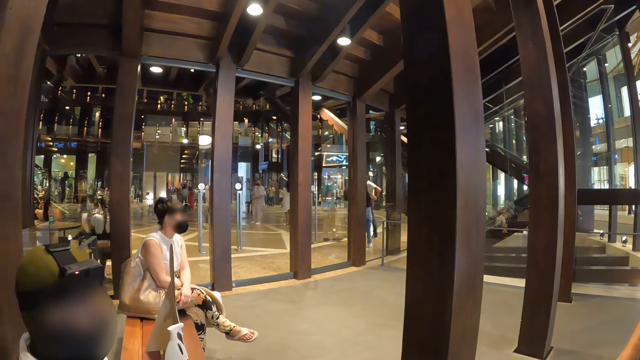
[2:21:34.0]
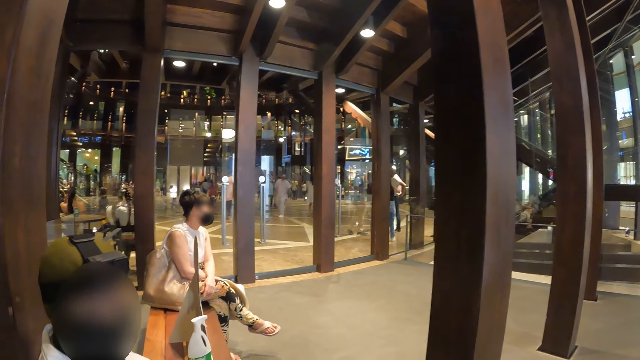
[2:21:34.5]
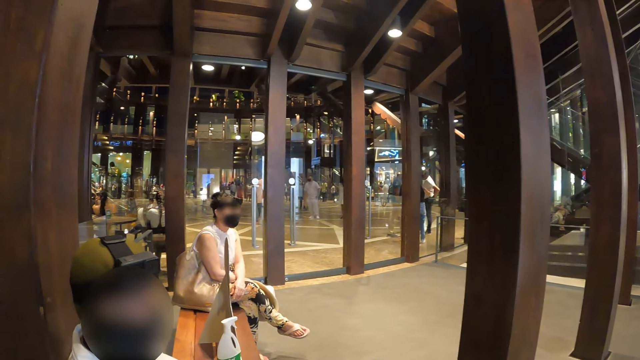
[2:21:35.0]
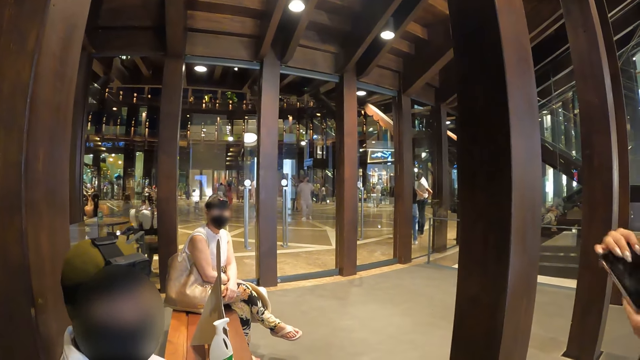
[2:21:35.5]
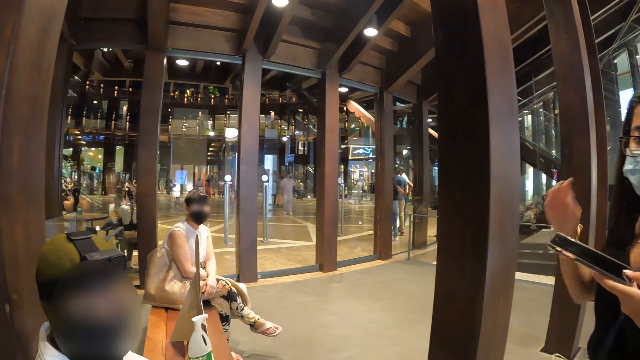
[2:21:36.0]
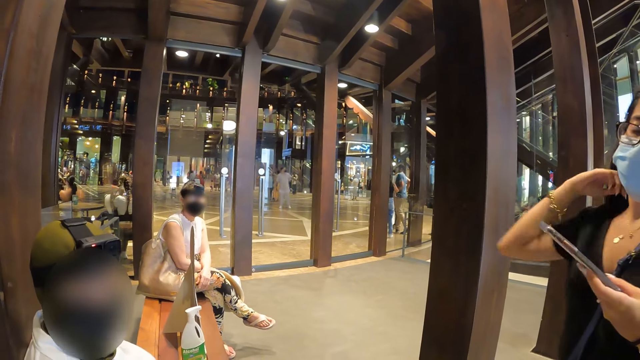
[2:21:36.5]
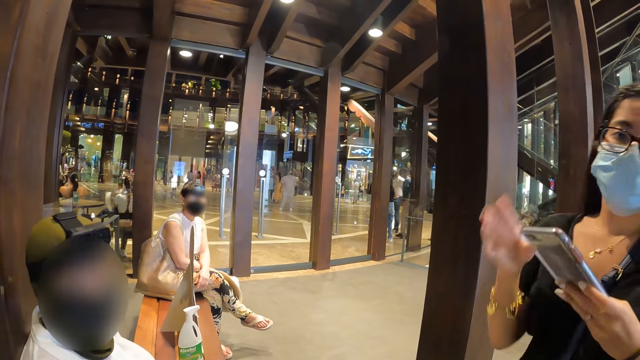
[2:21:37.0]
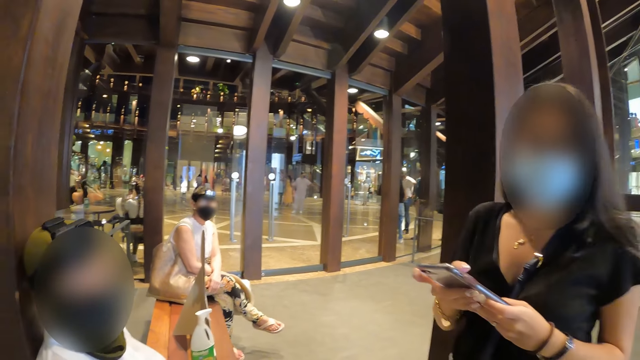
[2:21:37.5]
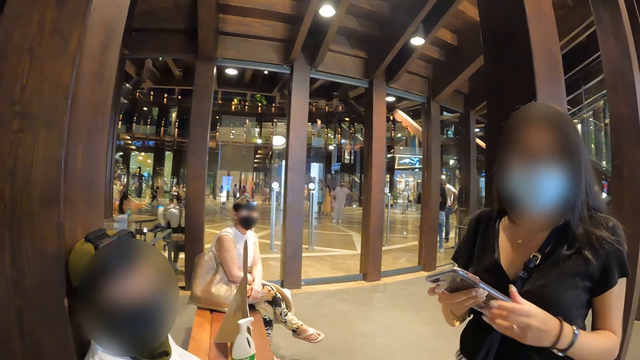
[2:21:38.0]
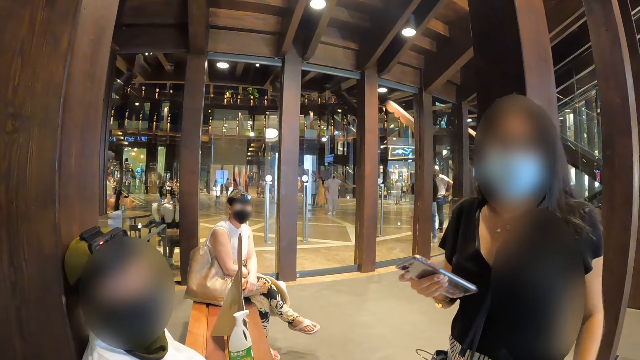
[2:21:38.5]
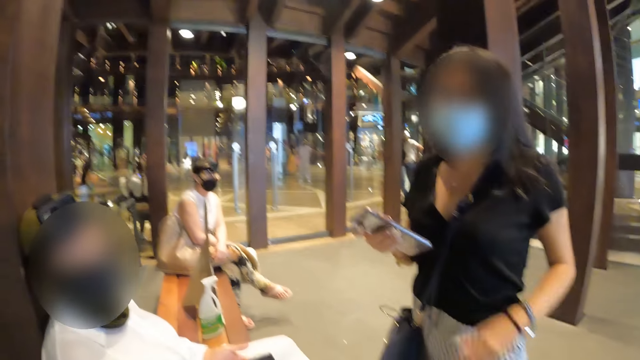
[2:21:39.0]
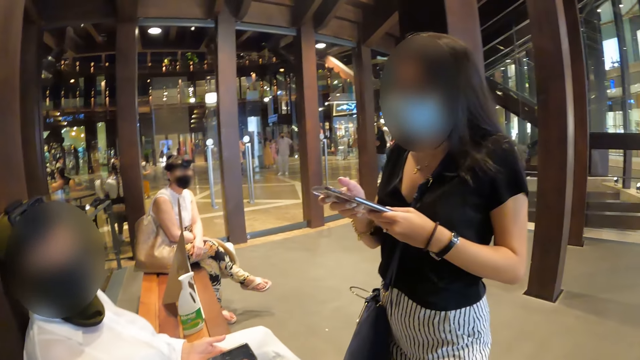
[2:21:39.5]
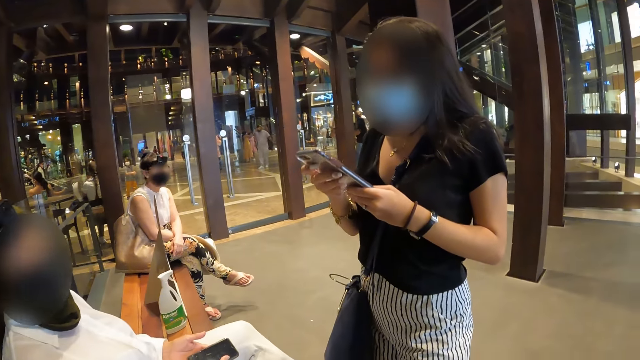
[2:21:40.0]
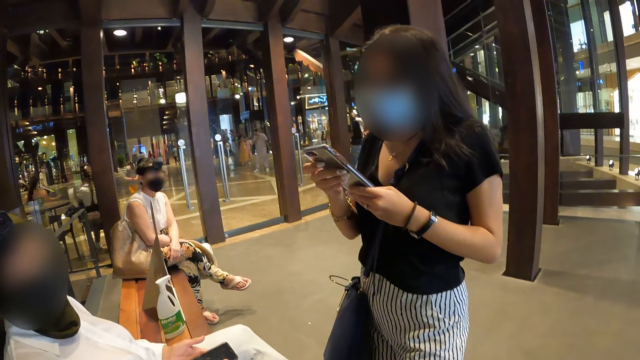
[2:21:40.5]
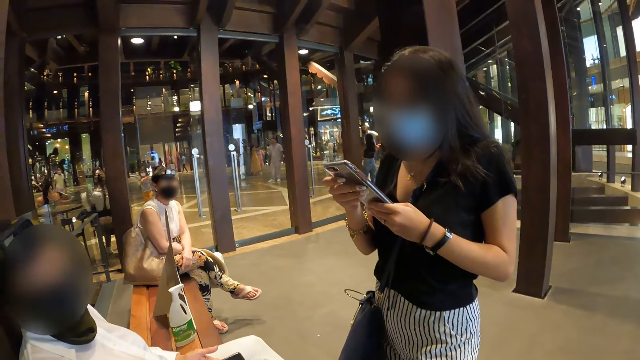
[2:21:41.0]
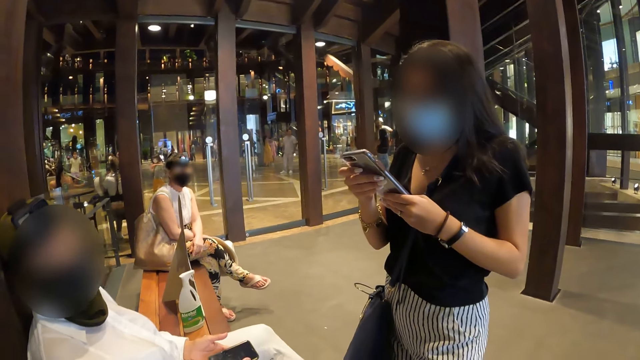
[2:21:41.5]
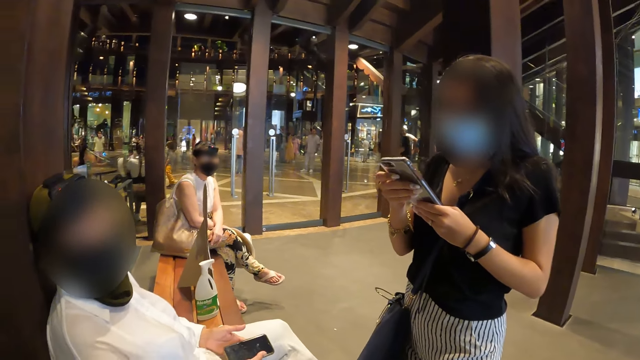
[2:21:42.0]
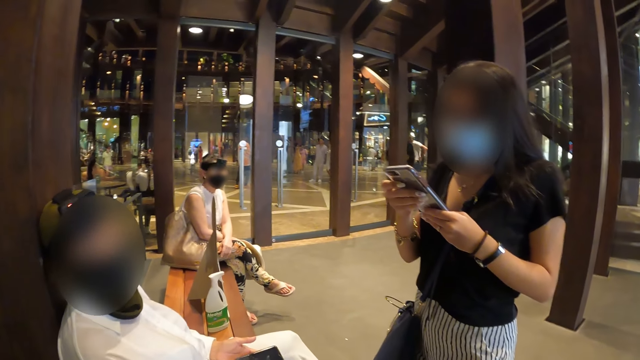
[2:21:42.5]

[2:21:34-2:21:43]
A woman picks up a phone from the bag. The woman passes the phone in her right hand to her left hand. The woman adjusts her hair with her right hand. The woman passes the phone in her left hand to her right hand. The woman holds the phone by her left hand. The woman operates the phone with both hands.

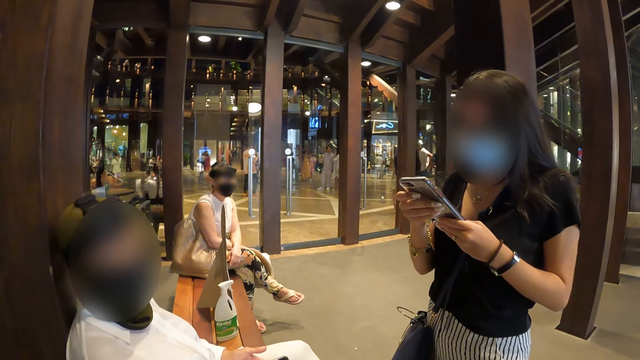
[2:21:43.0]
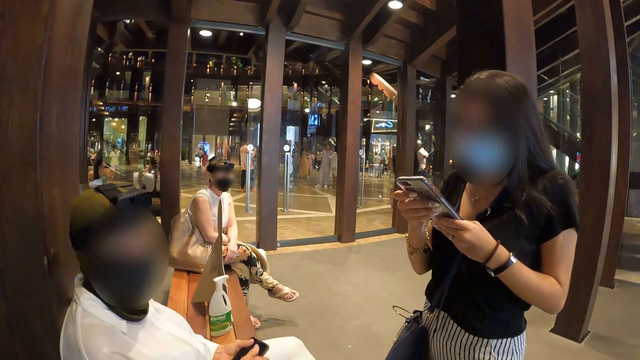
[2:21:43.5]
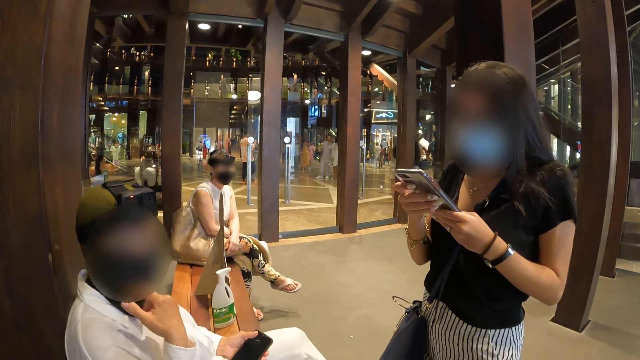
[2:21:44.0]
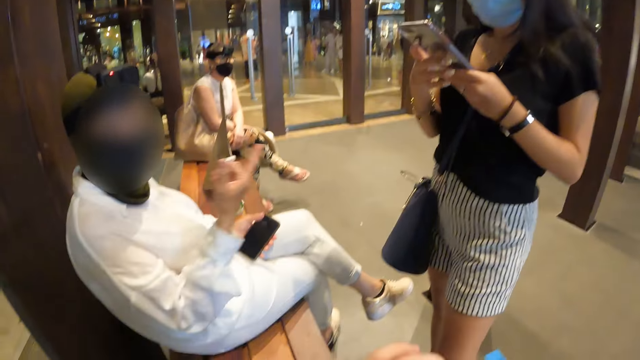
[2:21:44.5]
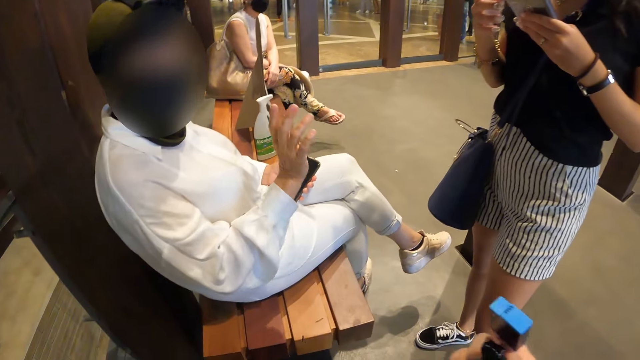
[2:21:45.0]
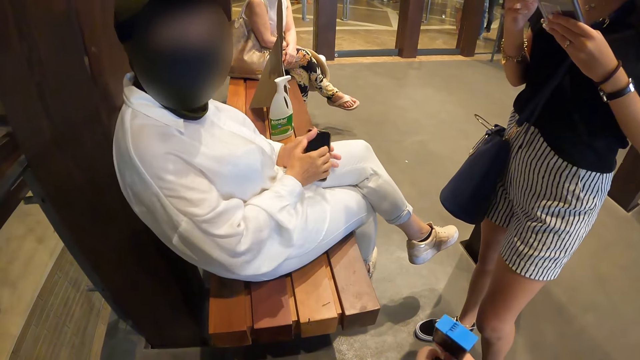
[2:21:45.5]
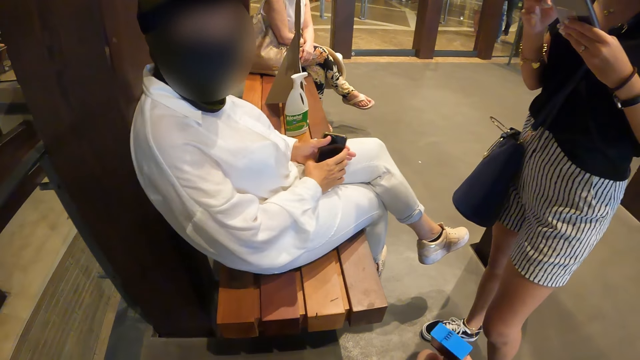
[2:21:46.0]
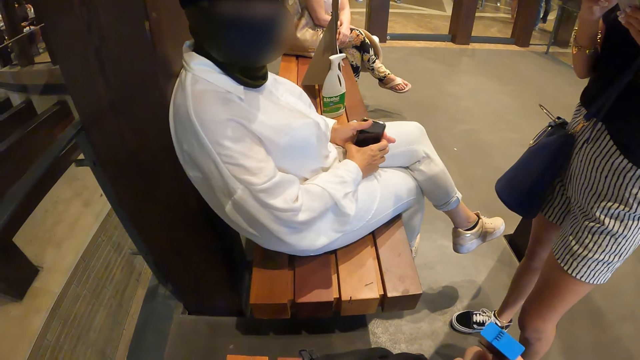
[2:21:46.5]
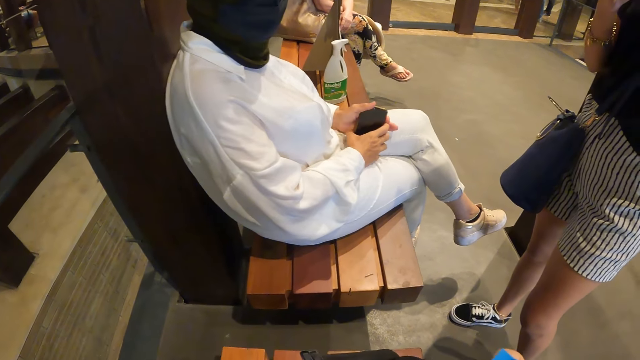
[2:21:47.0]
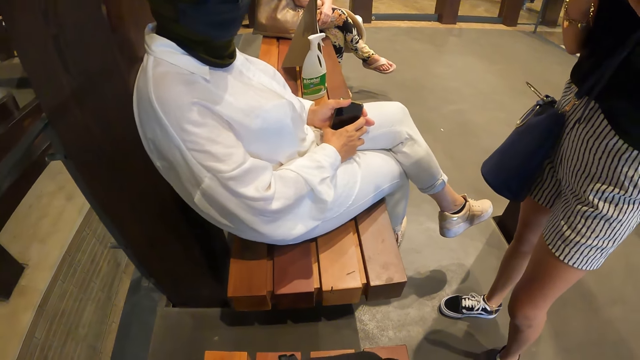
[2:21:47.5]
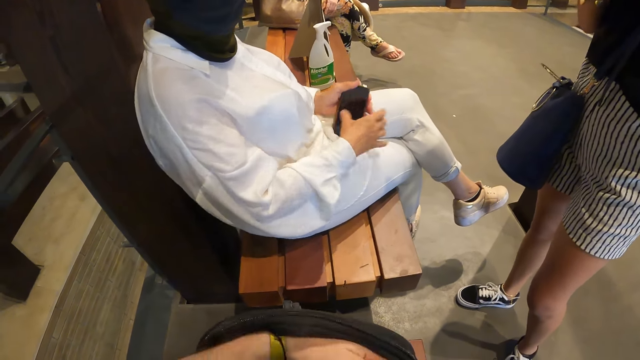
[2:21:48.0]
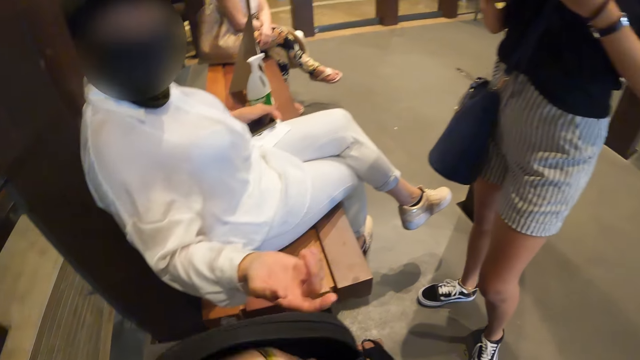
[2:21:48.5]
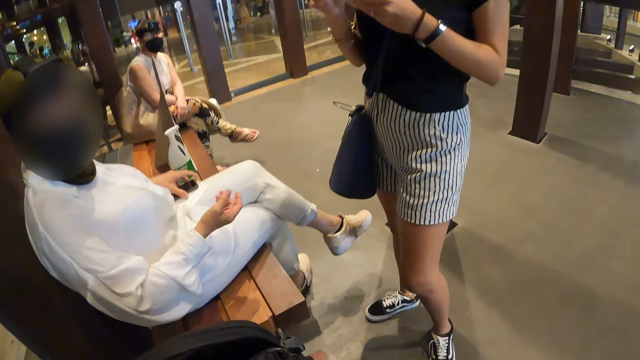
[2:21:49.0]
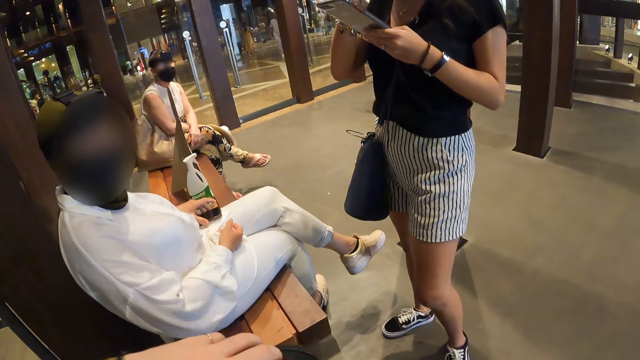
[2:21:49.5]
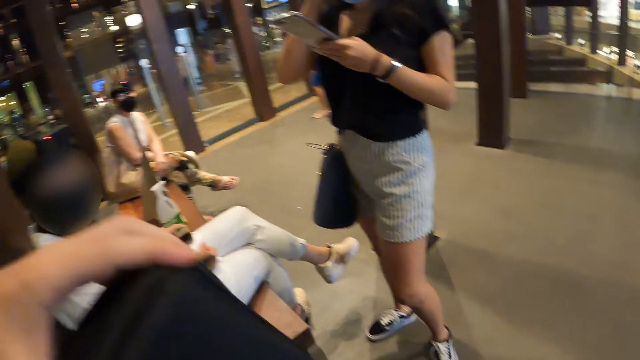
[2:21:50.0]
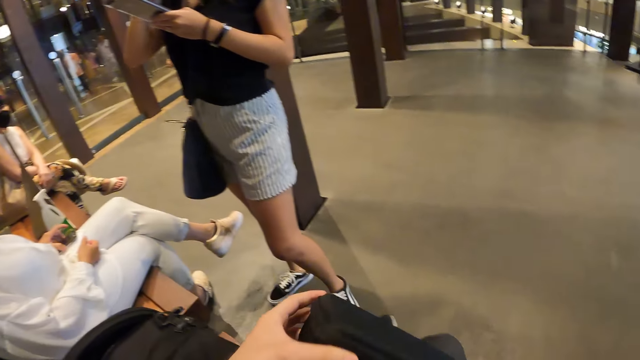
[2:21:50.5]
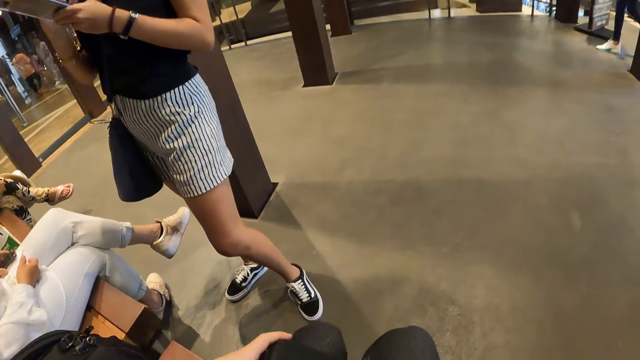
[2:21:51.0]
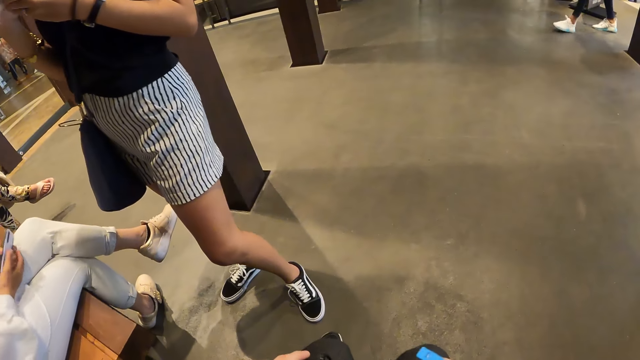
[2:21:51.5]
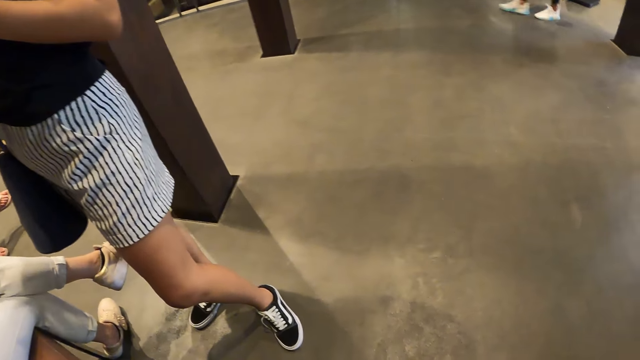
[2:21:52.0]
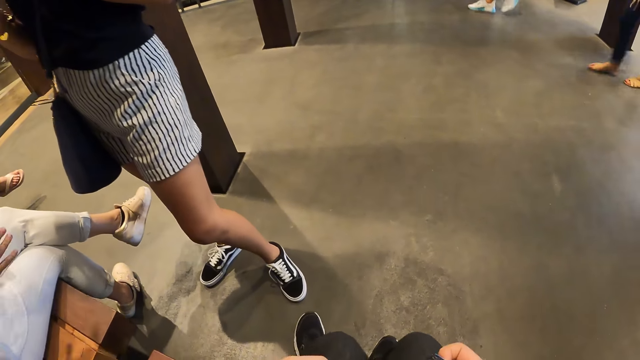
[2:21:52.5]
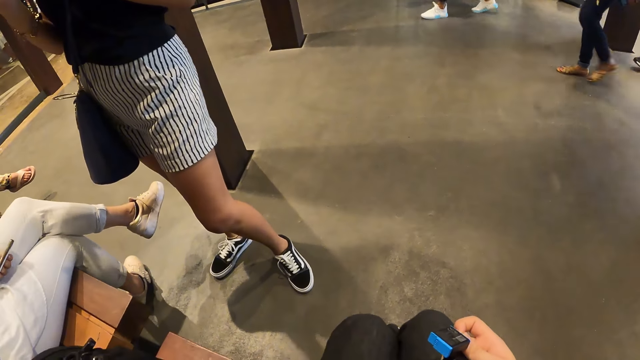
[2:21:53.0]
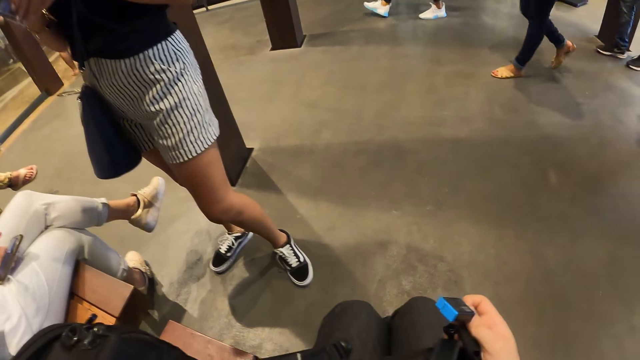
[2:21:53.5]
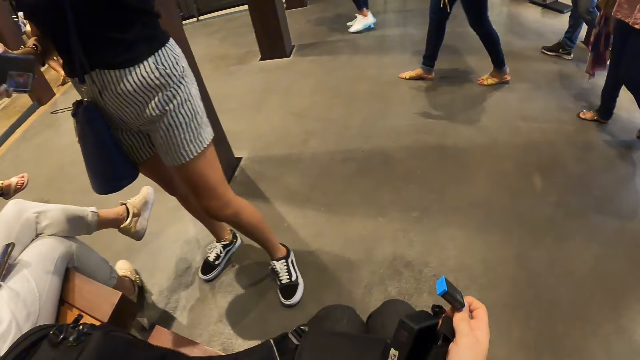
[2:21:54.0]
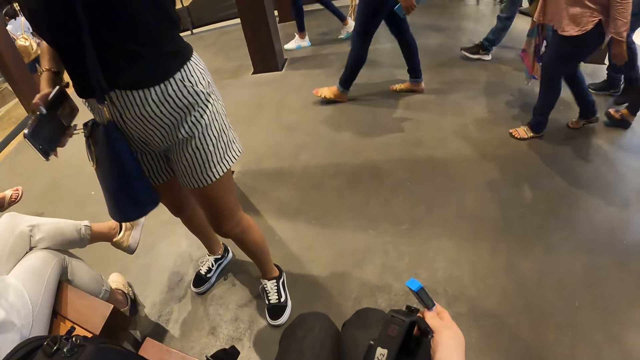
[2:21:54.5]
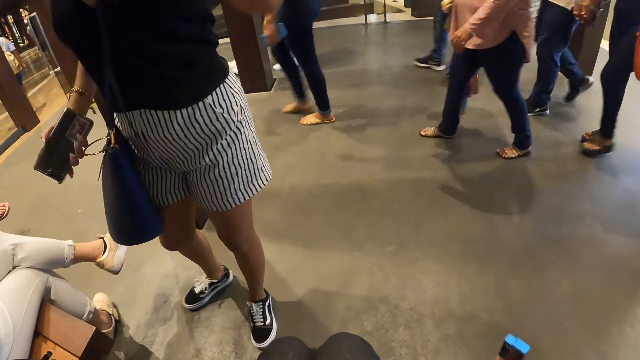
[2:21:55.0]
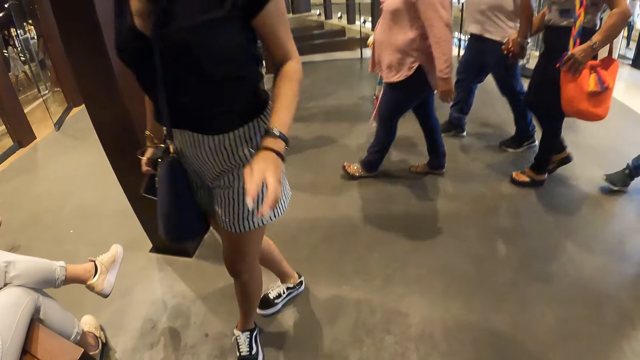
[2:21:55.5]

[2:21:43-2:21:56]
A woman touches her face with her right hand. The woman holds a phone with both hands. The woman interacts with the camera wearer. The camera wearer moves the camera. The woman gestures with both hands. The camera wearer removes a black box from a bag with his left hand. He places the black box on his lap. He lifts up the bag. A group of people walked past the camera wearer. The camera wearer looks round the room.
